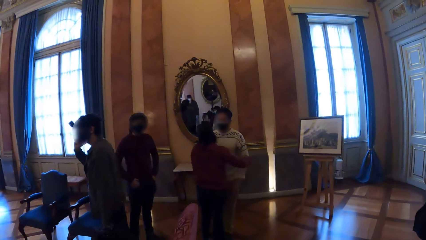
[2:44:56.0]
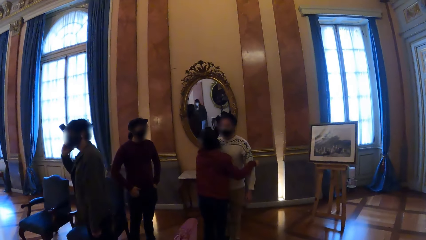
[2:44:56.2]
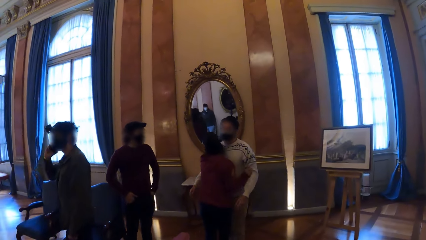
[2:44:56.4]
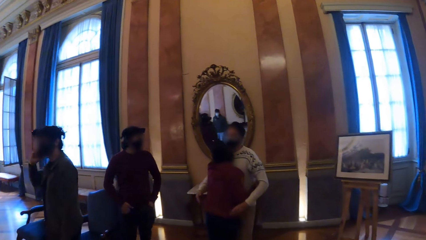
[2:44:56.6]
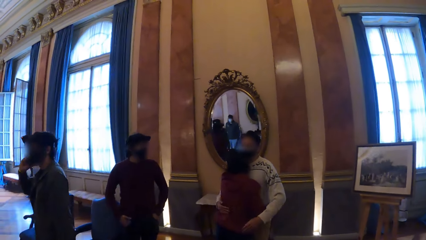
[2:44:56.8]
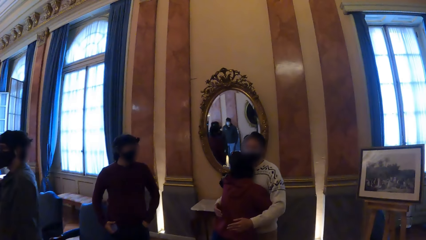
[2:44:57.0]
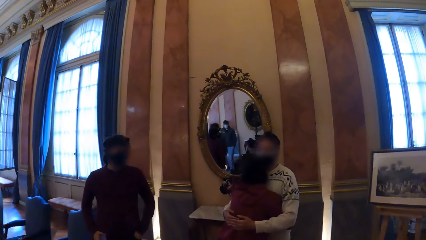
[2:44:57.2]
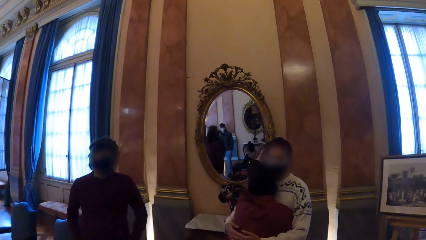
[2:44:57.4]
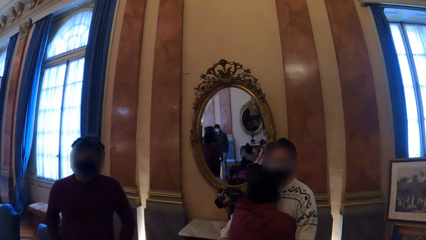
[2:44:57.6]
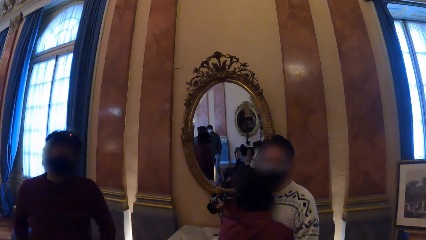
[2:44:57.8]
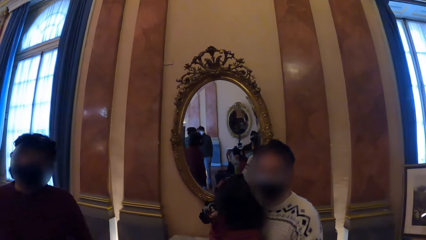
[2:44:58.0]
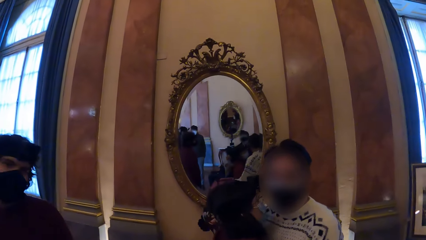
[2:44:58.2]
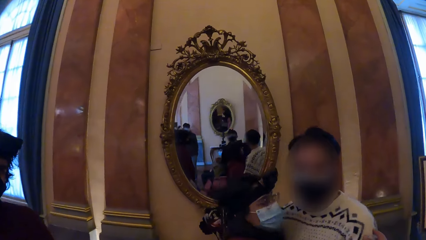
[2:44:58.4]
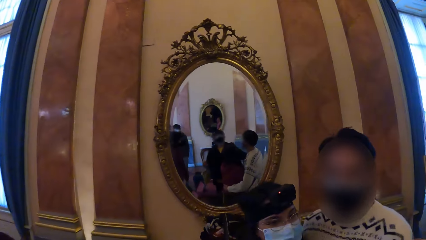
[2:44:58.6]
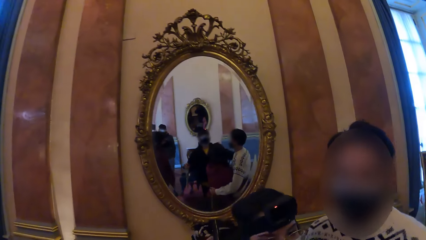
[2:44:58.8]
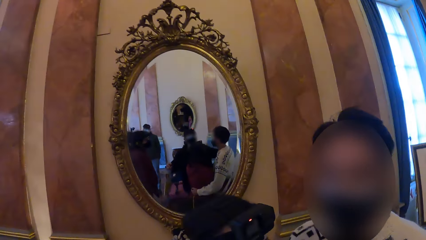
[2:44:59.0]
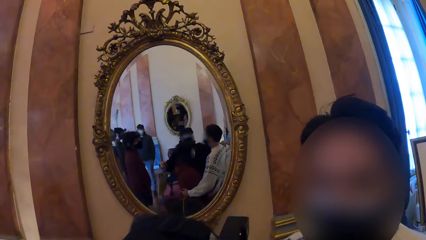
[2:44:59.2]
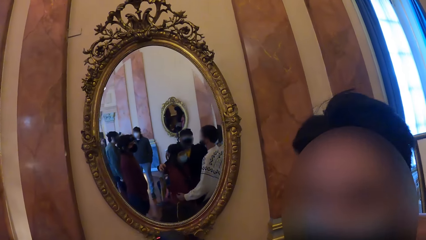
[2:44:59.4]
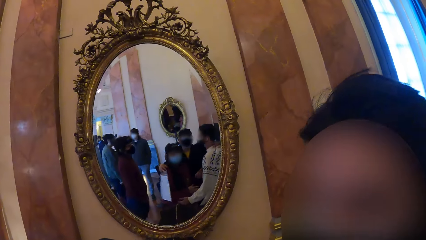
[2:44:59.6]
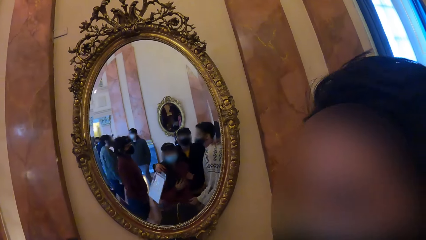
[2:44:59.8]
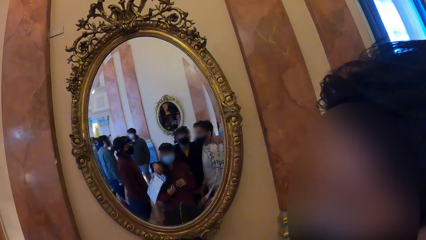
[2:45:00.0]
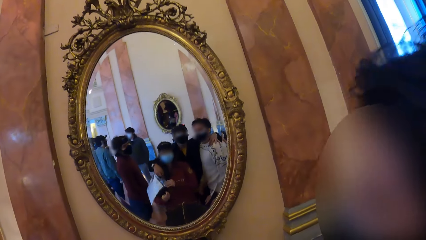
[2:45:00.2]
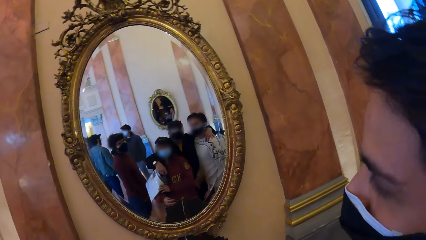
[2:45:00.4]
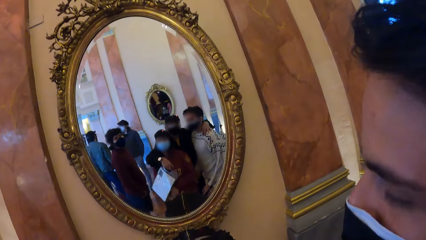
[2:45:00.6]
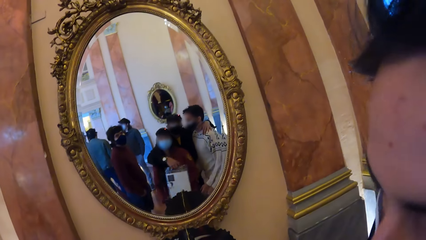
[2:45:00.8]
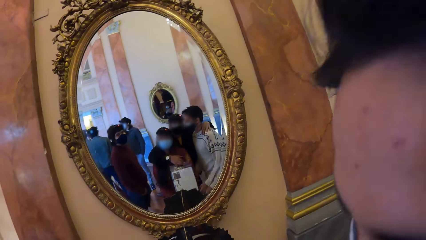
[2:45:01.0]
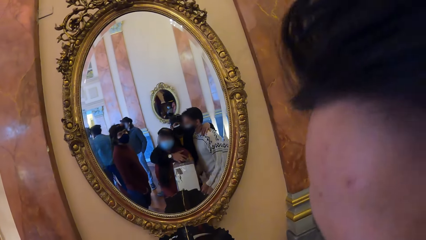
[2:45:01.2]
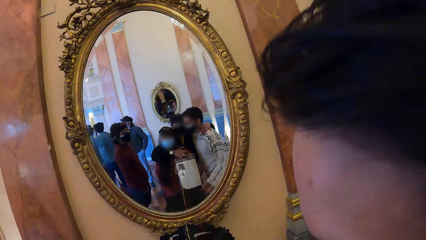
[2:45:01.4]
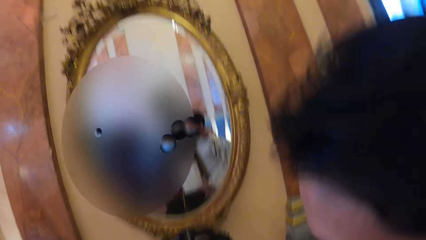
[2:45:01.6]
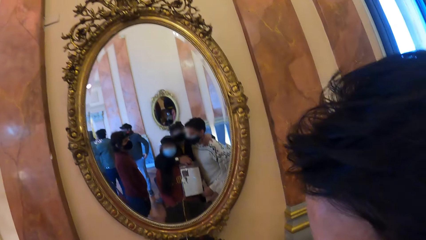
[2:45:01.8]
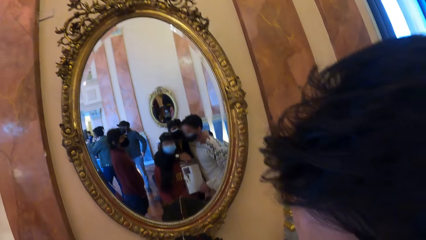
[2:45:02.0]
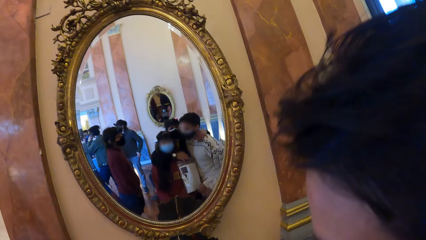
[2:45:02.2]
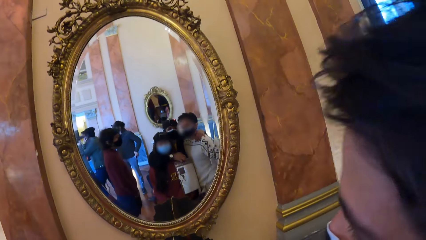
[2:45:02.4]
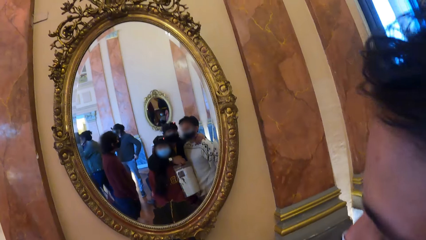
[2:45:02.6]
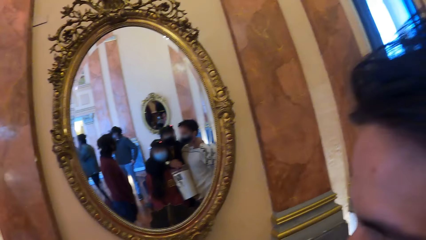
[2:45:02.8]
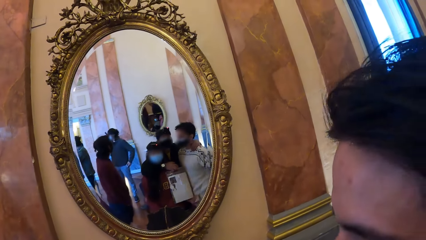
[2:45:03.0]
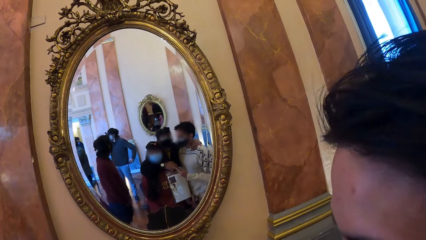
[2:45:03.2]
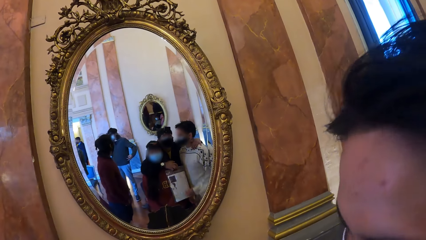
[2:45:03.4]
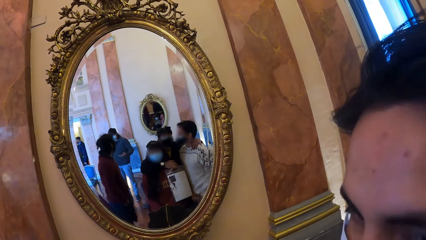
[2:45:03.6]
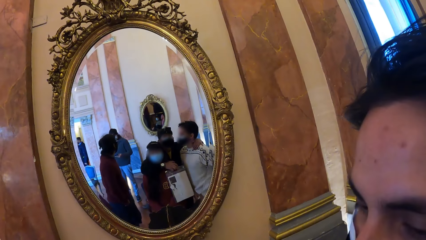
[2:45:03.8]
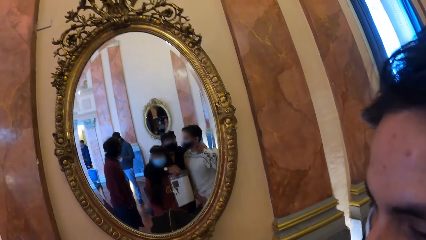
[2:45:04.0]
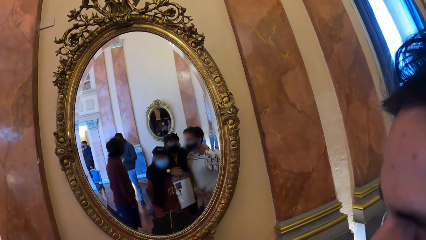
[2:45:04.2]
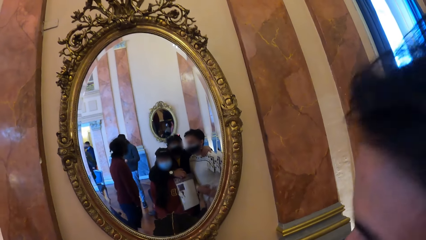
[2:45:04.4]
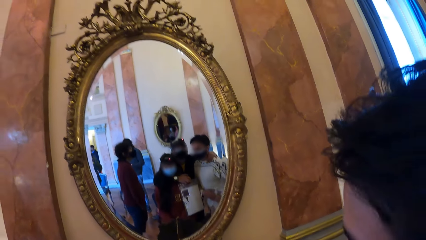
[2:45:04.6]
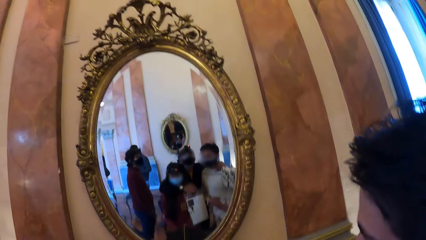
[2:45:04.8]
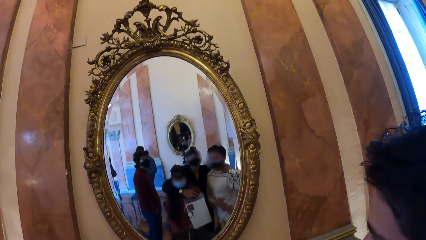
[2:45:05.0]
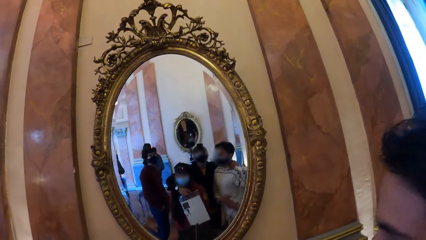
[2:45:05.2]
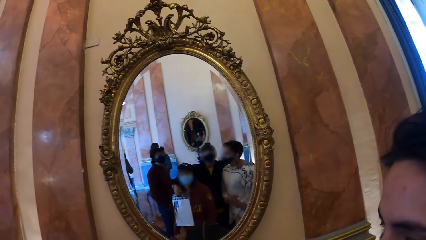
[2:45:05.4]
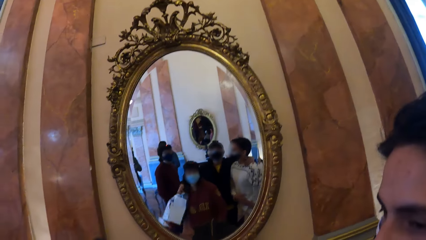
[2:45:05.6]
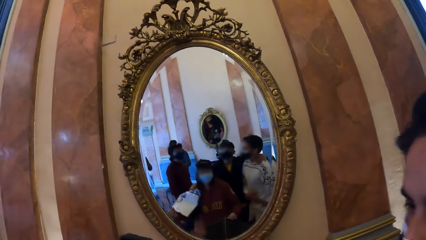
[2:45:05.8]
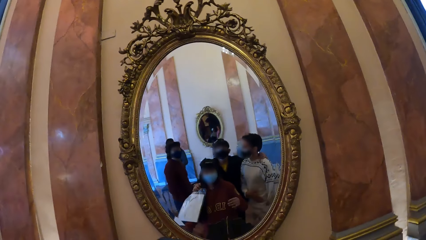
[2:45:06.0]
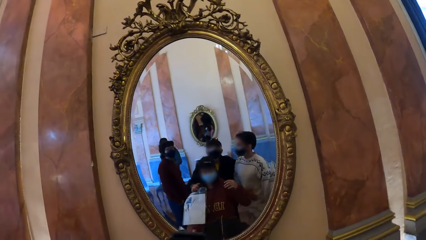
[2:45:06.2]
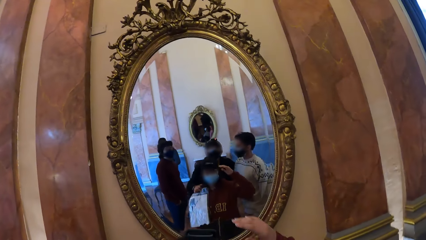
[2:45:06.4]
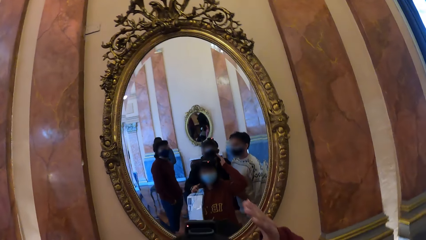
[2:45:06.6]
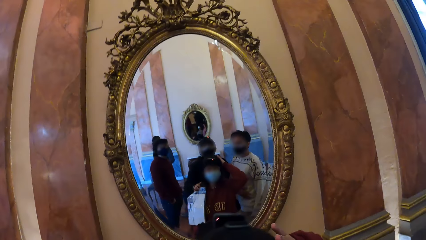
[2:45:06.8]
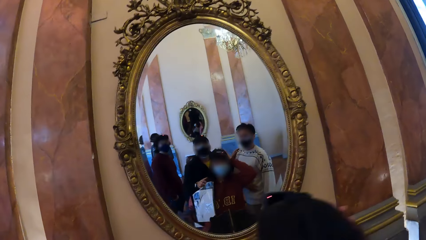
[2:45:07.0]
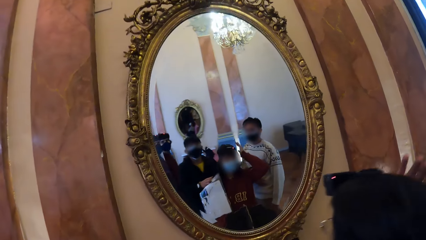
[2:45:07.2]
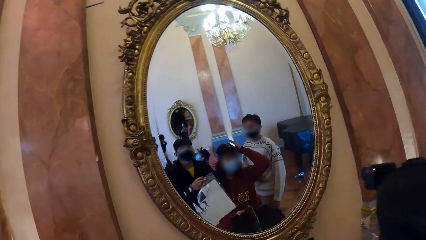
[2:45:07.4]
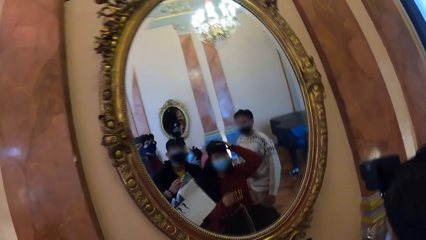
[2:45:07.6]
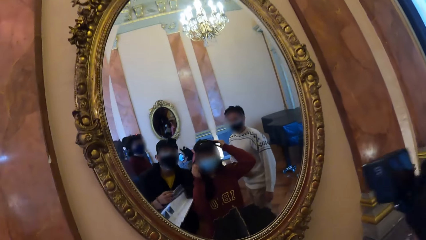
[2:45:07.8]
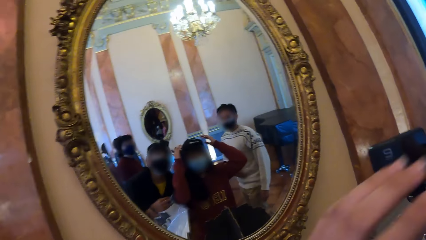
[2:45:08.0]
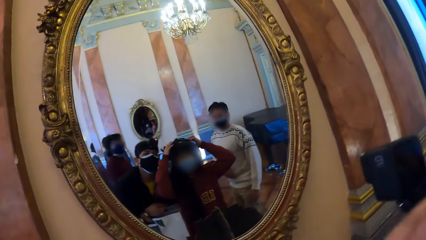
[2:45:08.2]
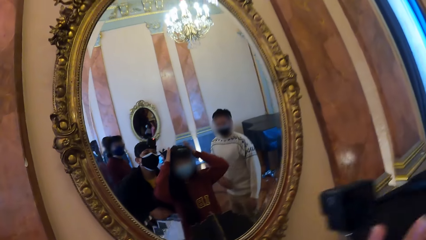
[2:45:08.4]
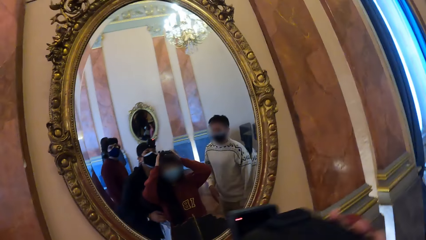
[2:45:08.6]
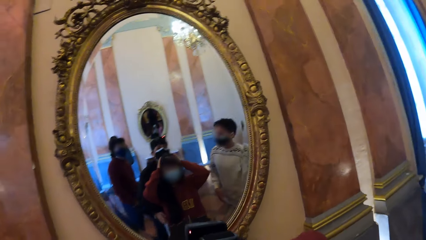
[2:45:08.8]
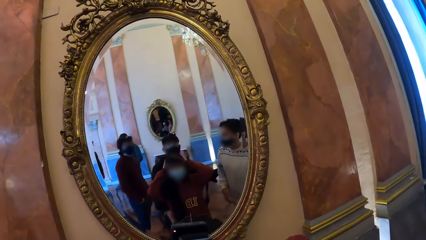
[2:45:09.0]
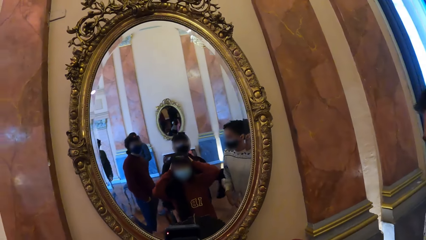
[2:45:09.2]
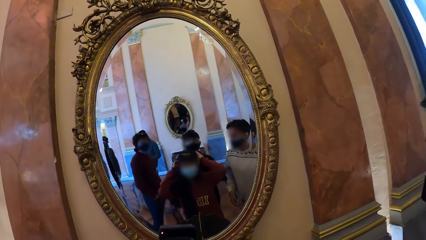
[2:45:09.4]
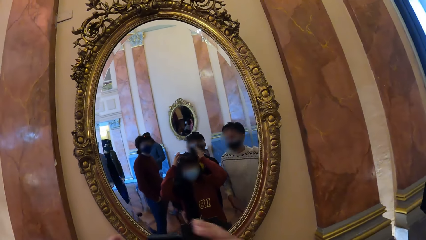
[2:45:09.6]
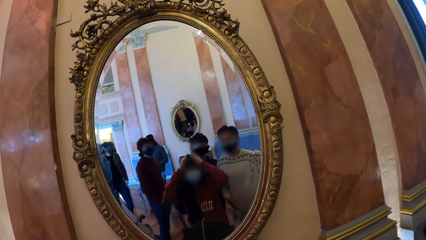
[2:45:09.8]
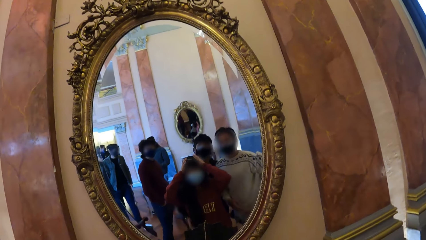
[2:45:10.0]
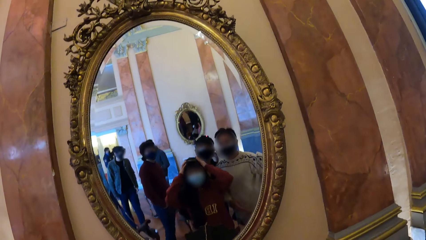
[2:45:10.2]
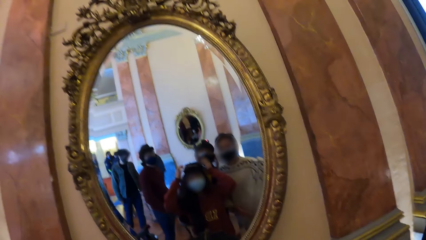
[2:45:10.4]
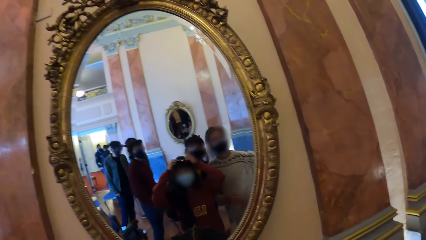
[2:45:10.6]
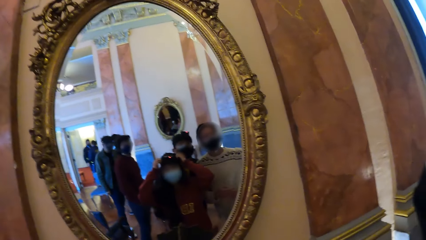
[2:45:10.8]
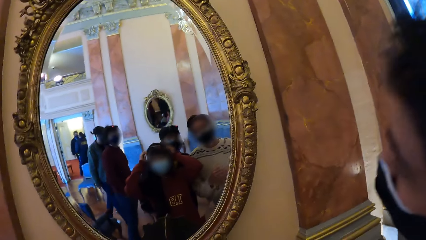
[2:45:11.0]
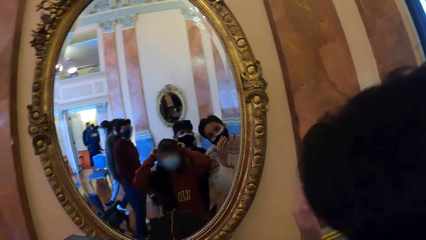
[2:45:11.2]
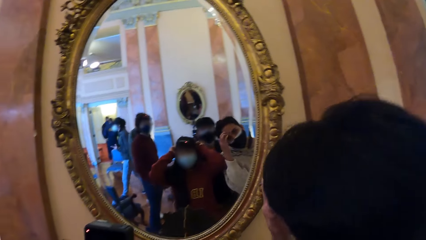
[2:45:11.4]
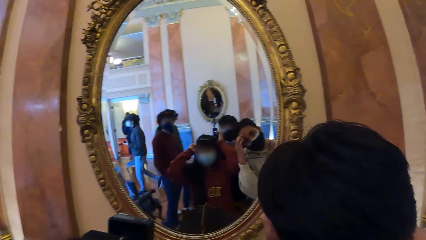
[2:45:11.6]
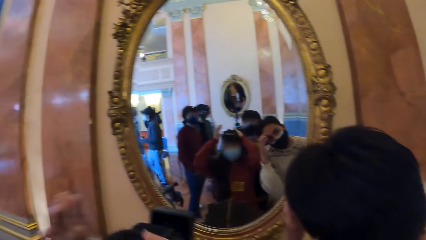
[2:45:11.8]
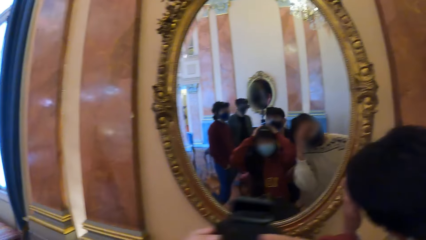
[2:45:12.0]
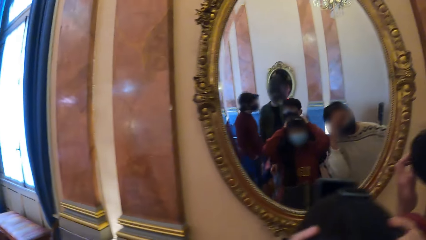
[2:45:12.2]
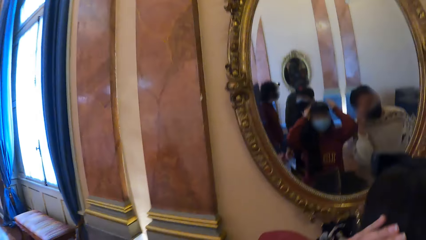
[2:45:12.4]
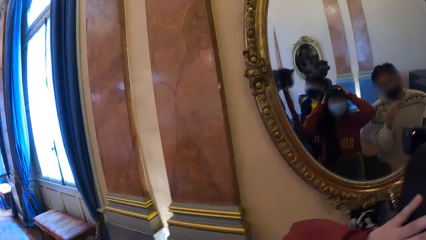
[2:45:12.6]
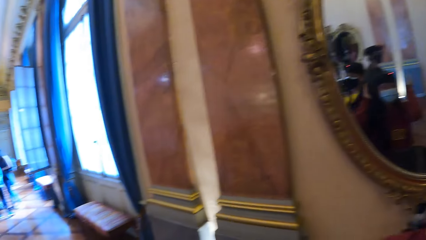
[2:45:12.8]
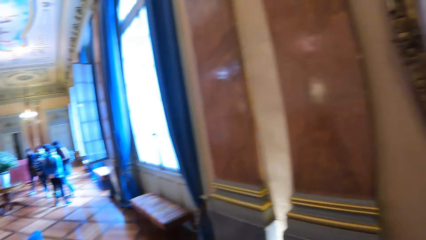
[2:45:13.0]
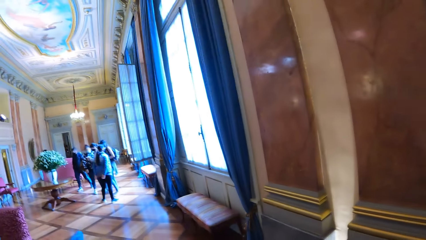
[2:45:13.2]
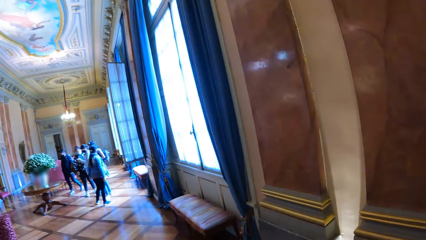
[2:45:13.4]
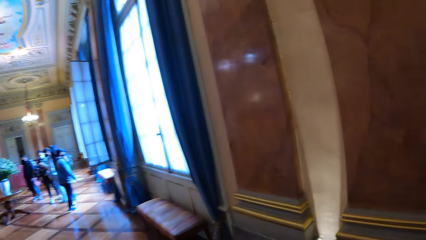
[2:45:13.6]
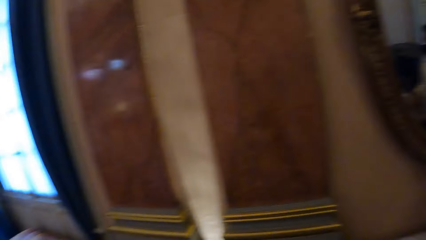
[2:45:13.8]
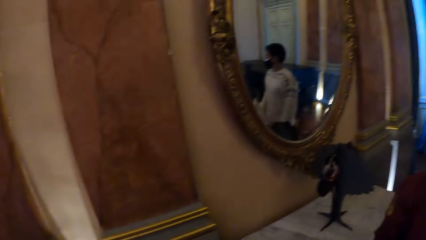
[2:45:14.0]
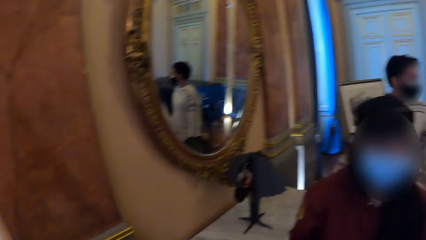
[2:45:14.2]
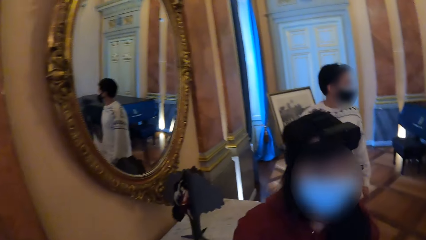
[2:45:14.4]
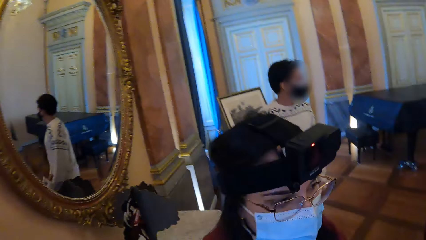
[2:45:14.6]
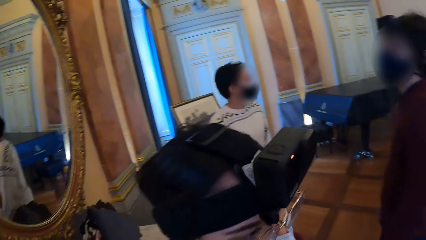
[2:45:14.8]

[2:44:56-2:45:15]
A woman hugs a man. The camera wearer hugs the woman and the man. The man interacts with the camera wearer and the woman. The woman touches her hair with her right hand. The woman touches her hair with her hands. The camera wearer stands in front of a mirror. The man touches his hair with his left hand.
